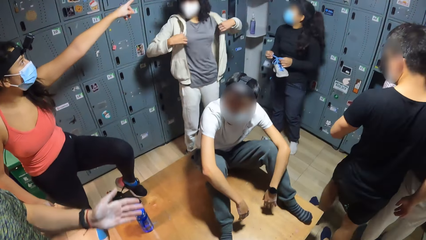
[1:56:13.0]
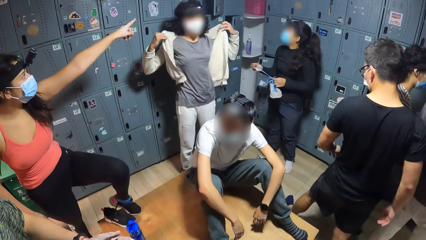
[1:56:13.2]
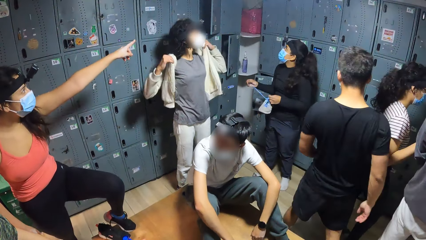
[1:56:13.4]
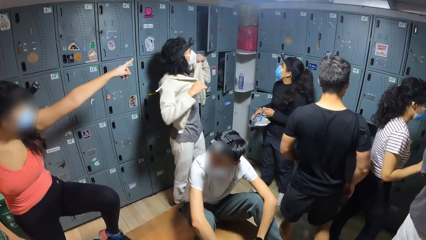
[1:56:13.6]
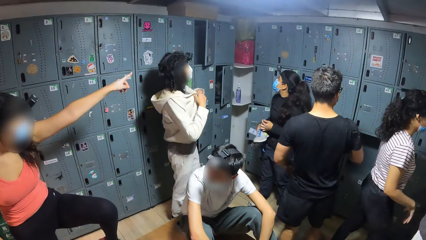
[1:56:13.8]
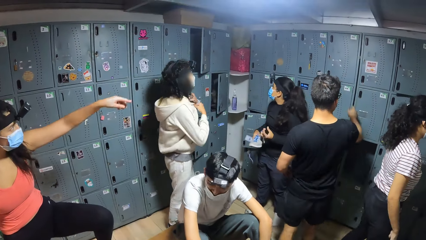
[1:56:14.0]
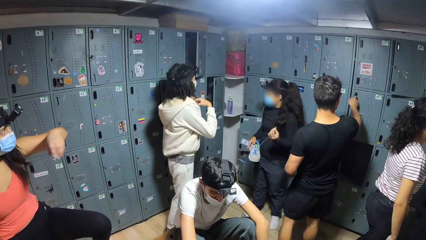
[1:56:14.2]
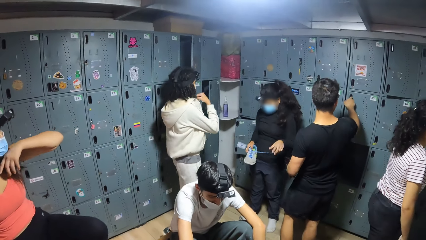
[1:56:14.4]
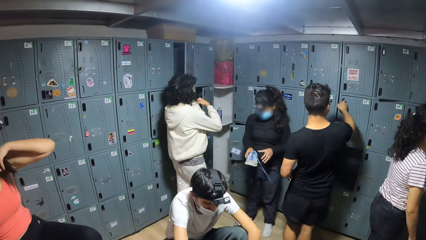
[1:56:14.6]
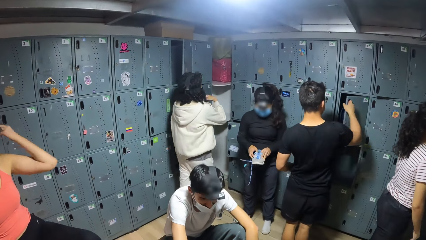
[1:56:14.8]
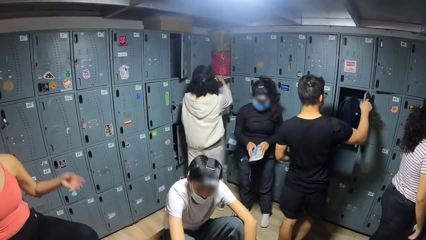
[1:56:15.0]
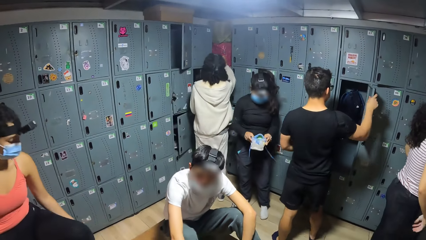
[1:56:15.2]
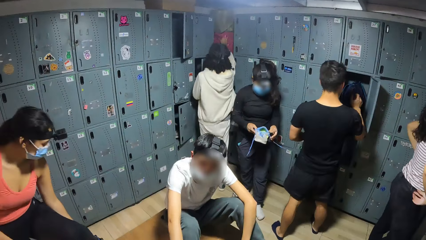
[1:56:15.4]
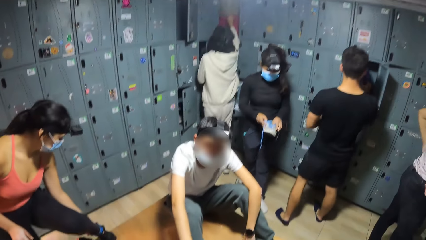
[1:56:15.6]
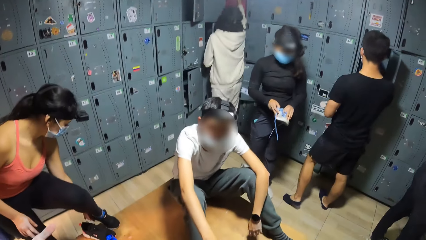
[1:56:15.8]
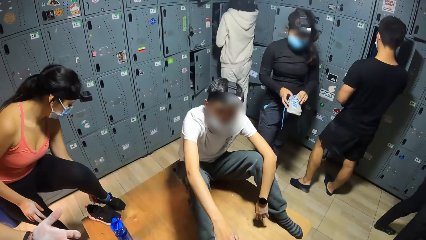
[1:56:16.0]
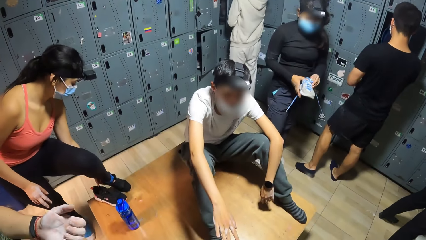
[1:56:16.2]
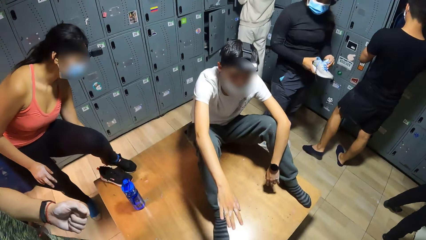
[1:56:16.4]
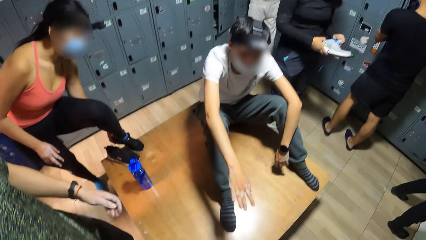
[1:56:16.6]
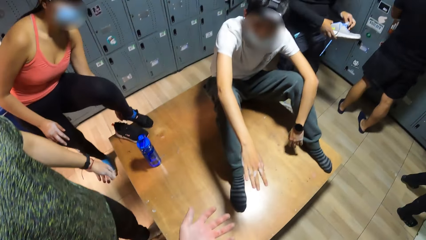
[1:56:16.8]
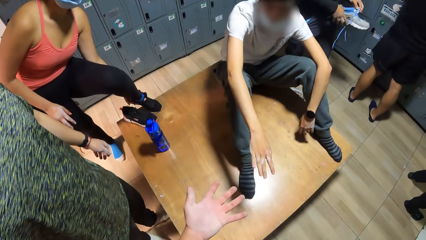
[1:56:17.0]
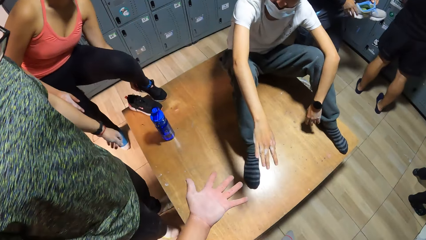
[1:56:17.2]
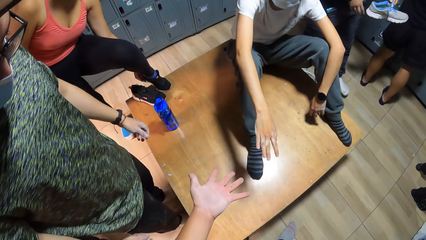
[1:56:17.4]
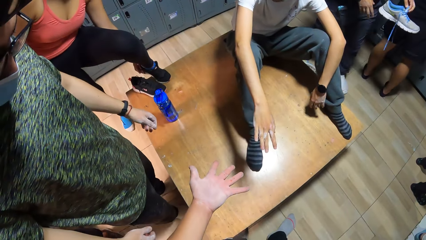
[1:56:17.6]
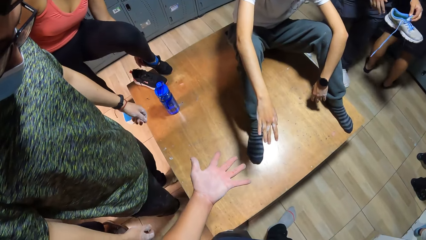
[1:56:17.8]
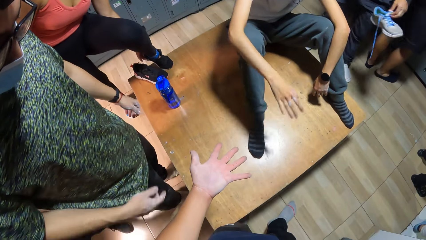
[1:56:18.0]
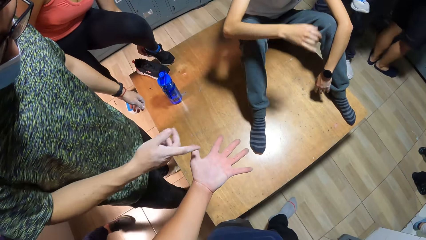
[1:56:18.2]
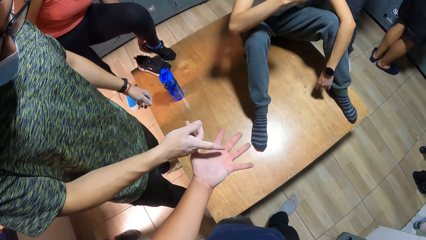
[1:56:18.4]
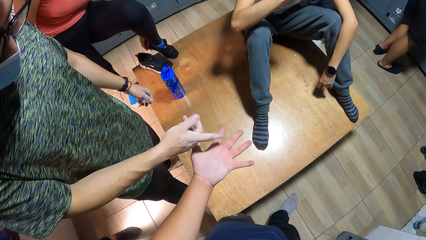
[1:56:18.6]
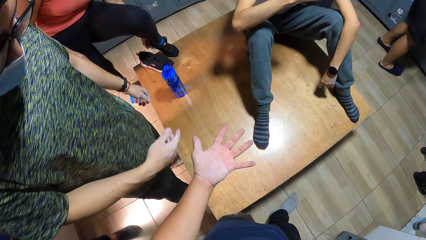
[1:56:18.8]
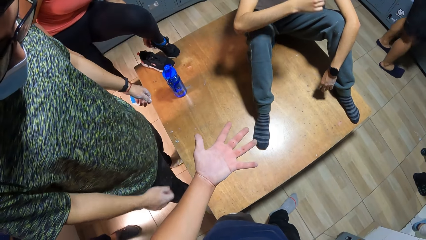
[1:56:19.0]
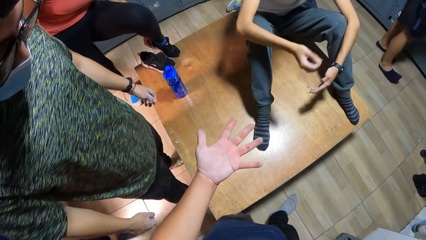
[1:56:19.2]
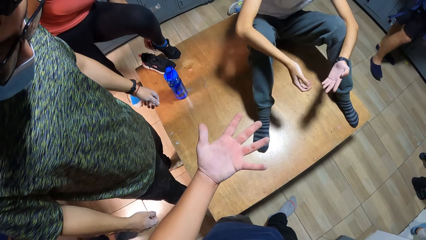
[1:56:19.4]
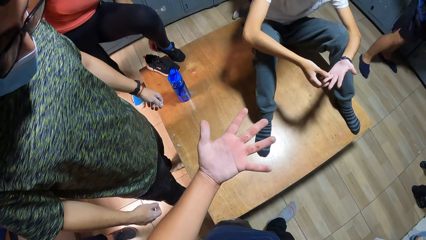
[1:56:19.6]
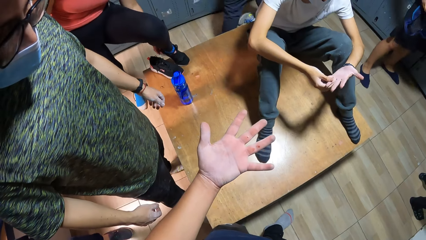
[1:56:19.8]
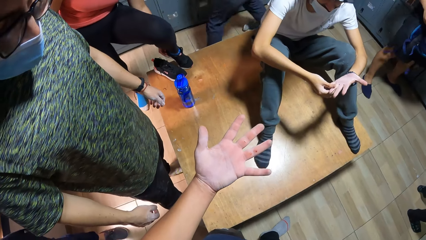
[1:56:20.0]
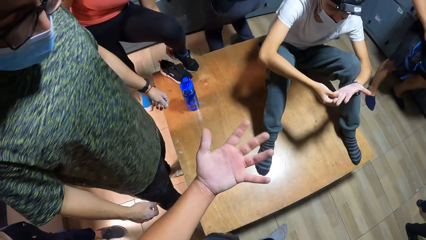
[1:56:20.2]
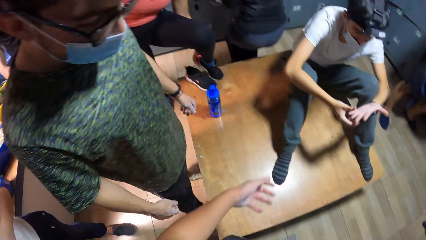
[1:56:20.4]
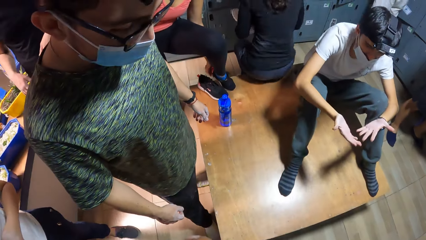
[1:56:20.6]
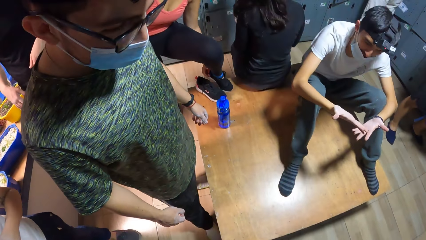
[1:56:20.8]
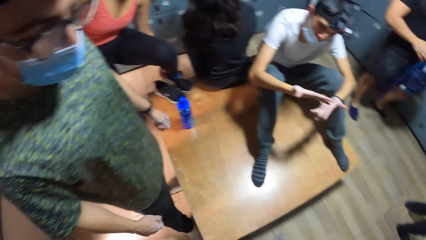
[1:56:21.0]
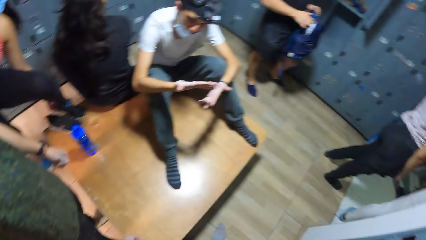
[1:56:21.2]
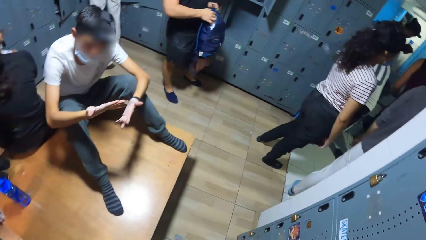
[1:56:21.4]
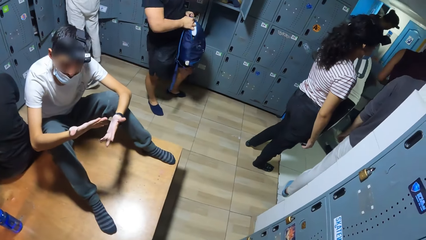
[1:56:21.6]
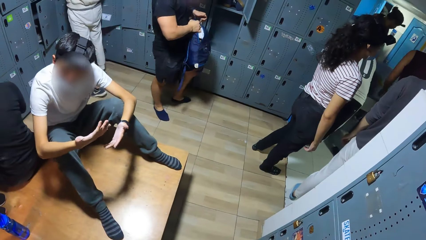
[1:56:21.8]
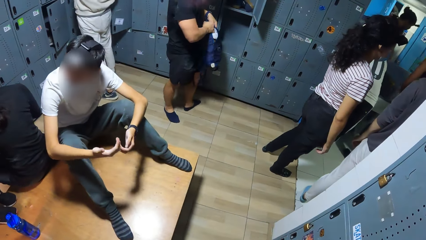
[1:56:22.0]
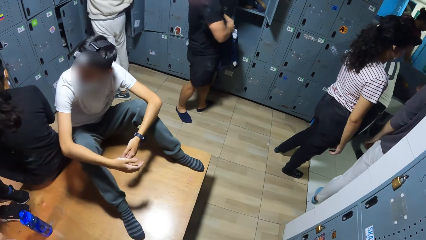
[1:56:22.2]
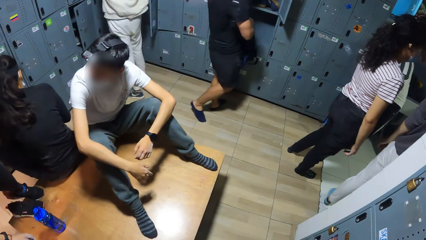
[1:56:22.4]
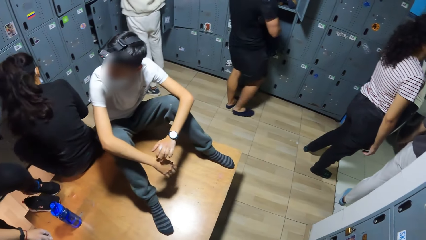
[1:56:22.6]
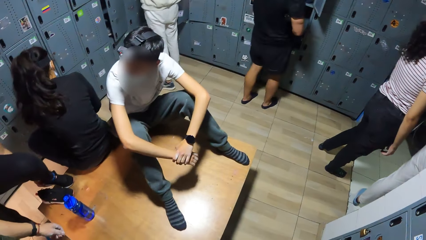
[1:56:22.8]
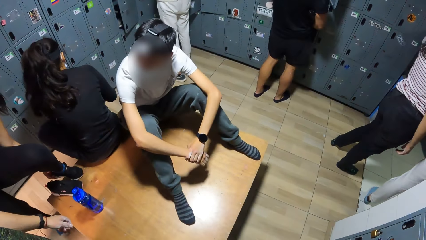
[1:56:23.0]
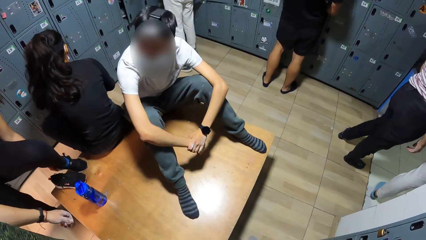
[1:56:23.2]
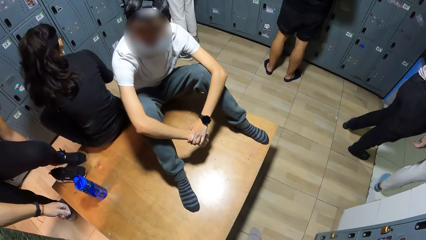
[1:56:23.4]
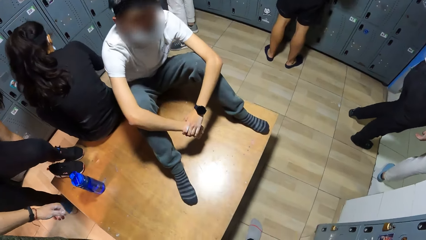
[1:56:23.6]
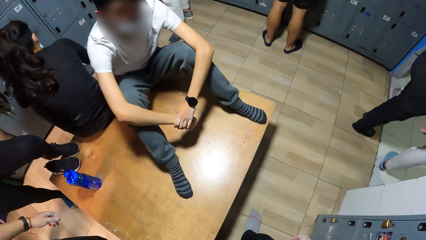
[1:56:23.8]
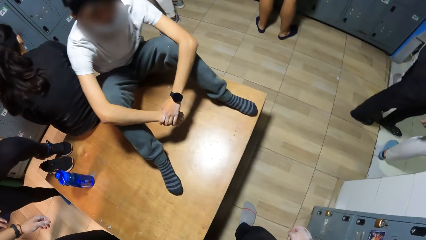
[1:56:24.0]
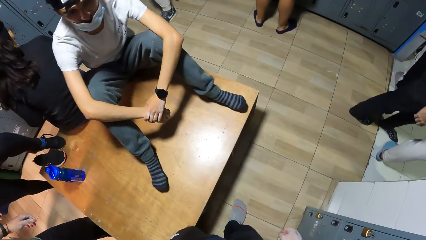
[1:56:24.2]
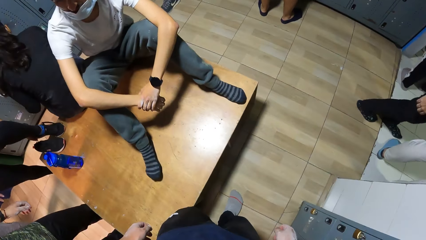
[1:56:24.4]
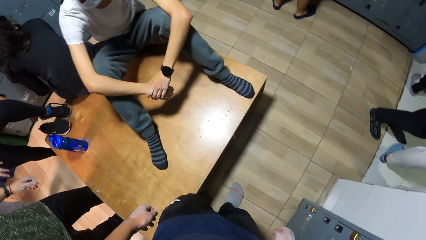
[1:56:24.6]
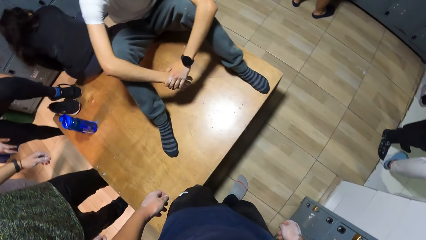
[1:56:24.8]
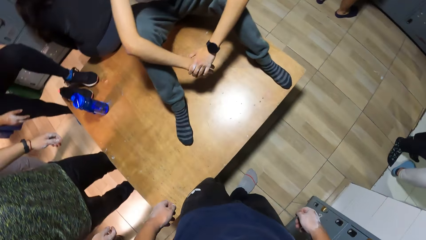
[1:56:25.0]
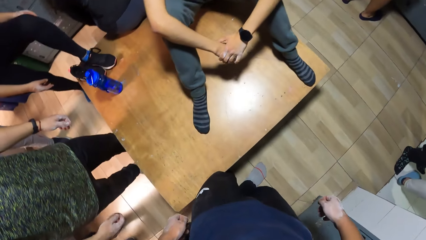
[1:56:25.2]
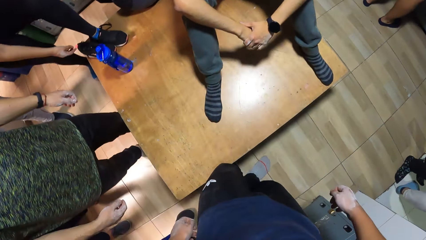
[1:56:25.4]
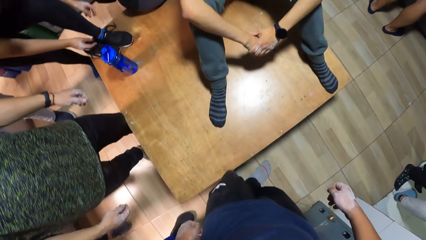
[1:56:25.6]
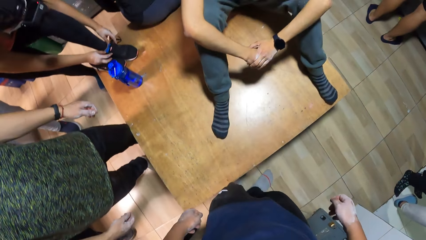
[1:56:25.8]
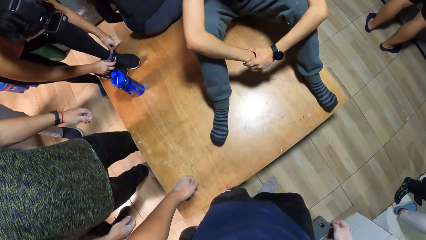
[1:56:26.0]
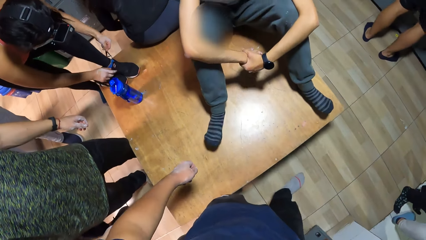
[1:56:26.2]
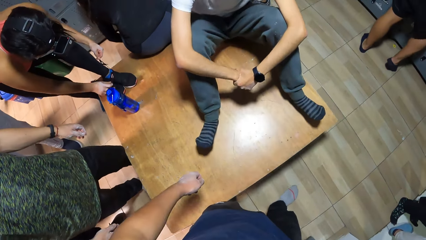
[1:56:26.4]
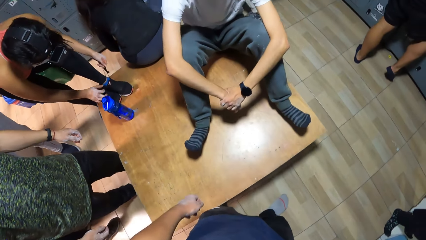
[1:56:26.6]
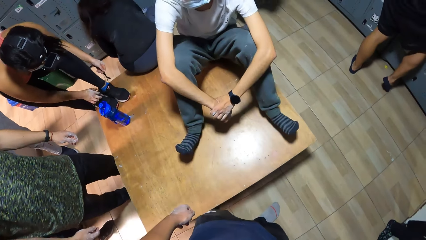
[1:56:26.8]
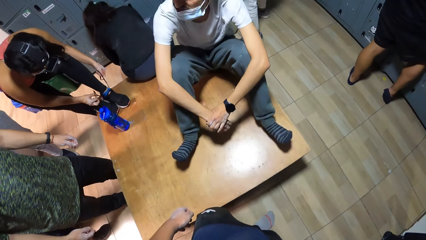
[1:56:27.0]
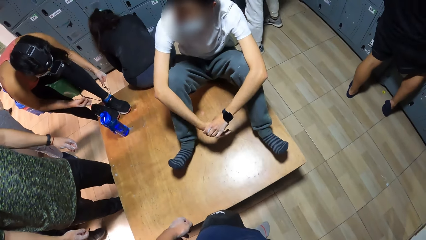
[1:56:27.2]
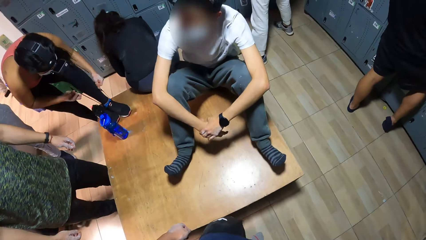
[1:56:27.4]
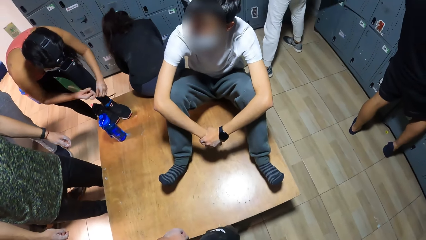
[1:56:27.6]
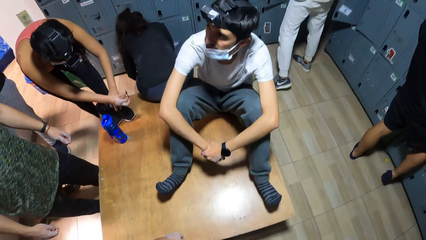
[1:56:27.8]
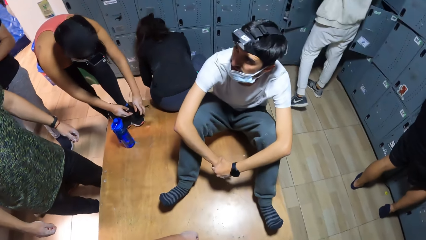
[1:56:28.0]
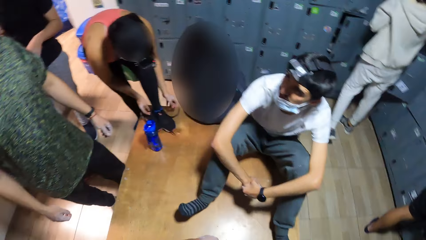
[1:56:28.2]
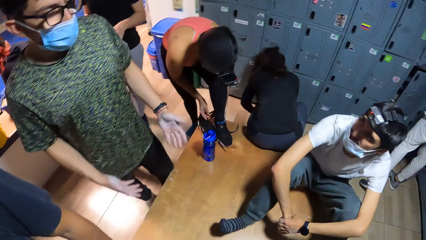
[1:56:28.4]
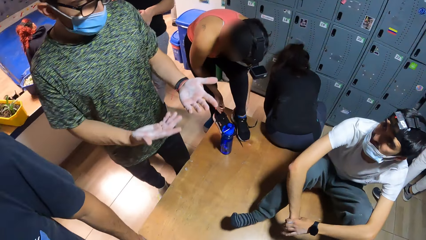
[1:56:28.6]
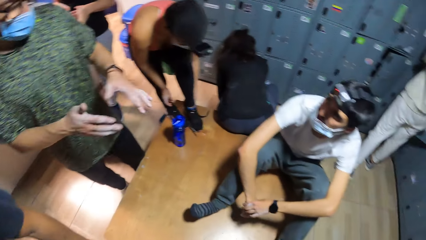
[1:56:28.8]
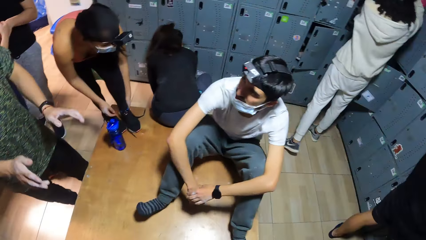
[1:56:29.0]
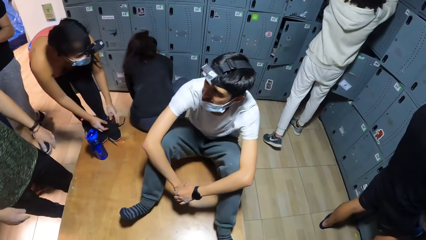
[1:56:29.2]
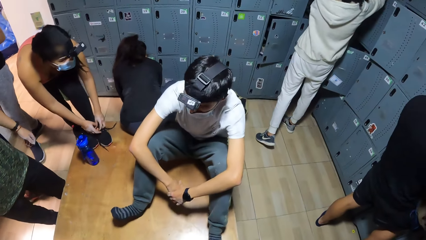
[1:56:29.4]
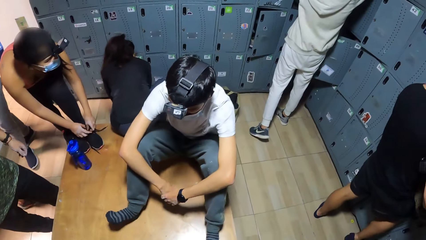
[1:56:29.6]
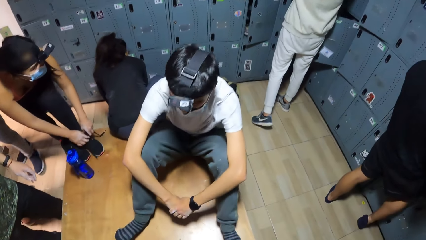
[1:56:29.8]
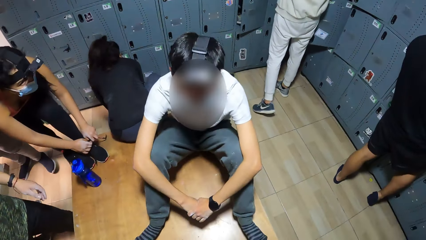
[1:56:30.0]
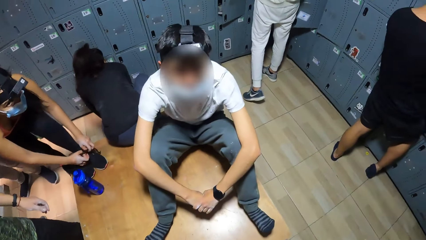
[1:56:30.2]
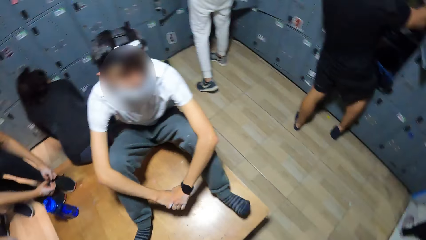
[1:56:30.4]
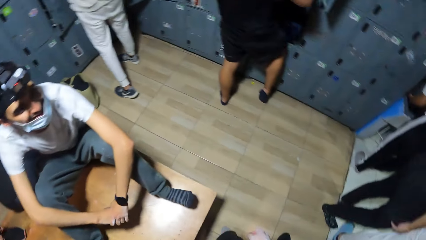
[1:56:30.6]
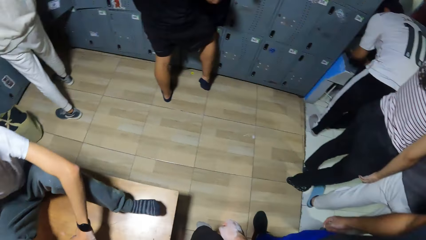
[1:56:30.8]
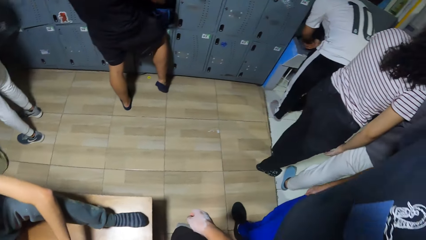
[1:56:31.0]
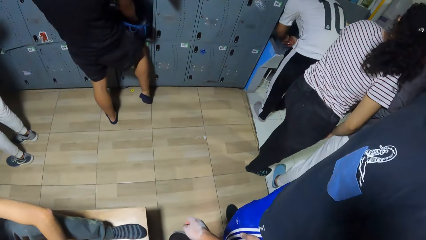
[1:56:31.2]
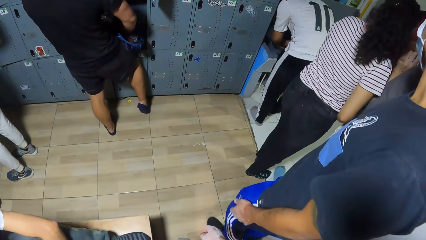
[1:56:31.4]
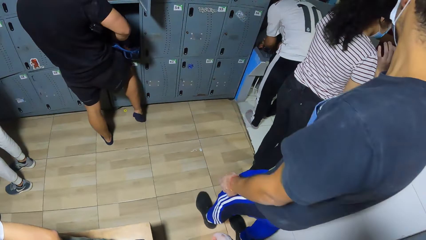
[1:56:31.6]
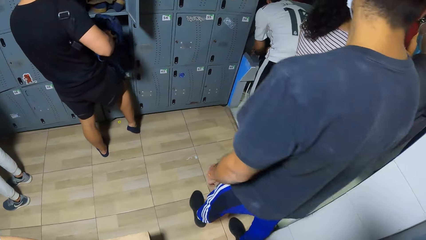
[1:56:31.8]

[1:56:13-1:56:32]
A man opens a locker. The camera wearer stretches out the hand. Another man points at the hand of the camera wearer. The camera wearer walks around. The woman ties the shoe lace on the table with both hands.
